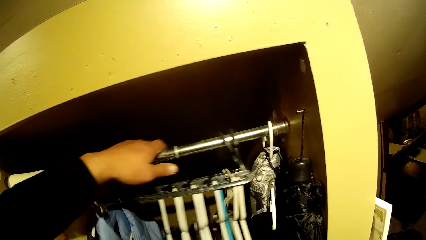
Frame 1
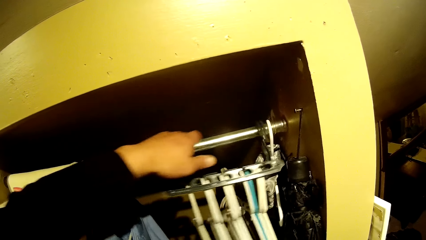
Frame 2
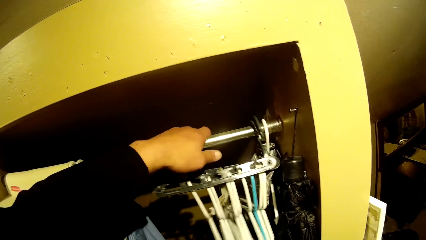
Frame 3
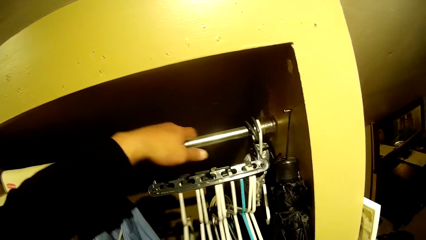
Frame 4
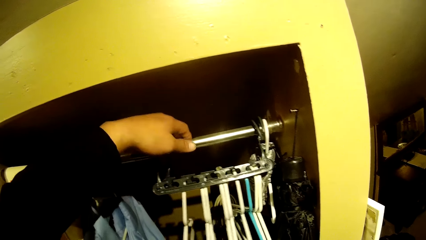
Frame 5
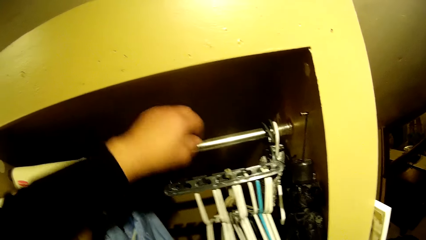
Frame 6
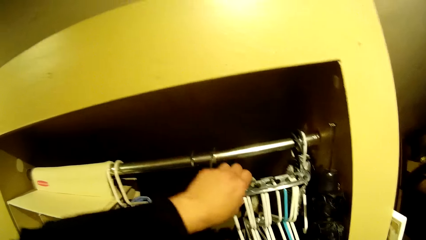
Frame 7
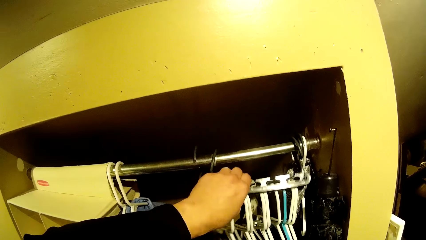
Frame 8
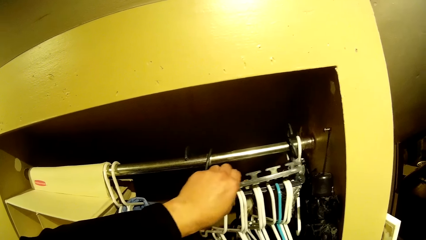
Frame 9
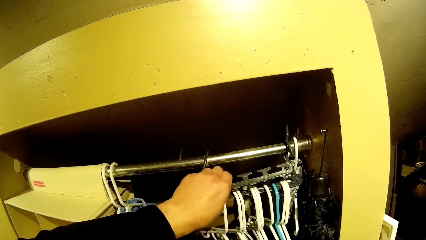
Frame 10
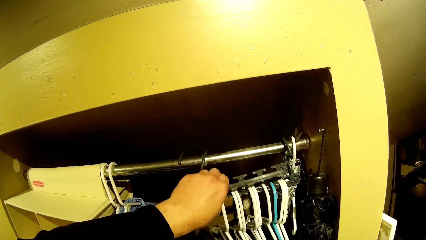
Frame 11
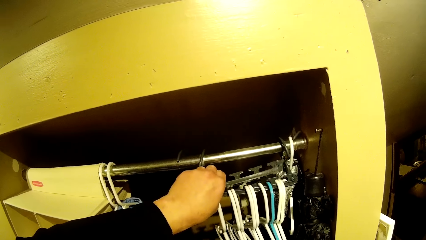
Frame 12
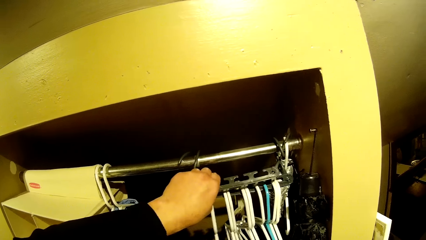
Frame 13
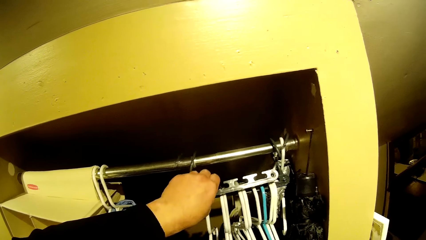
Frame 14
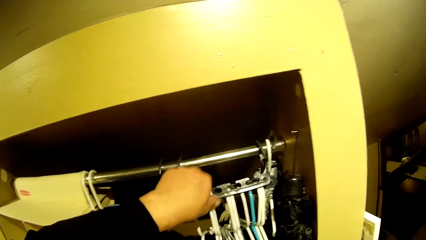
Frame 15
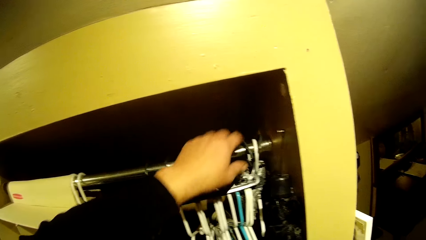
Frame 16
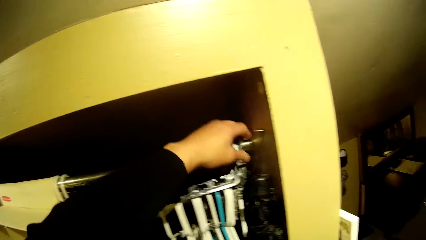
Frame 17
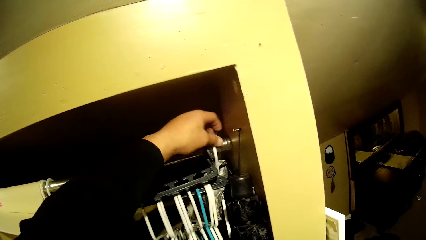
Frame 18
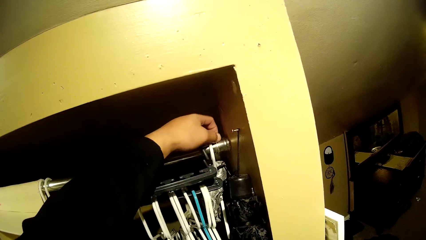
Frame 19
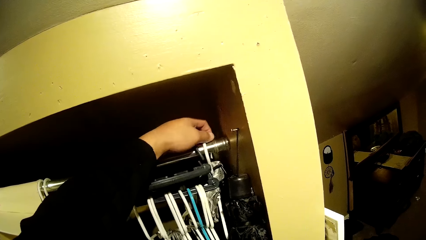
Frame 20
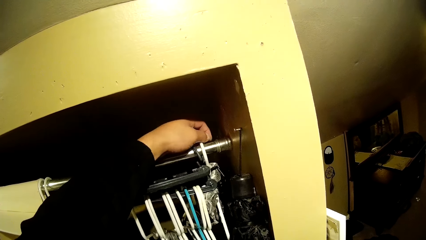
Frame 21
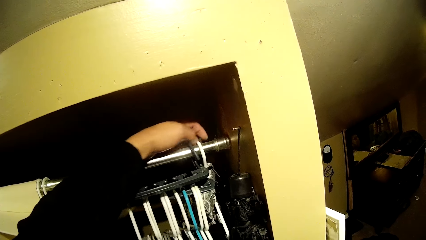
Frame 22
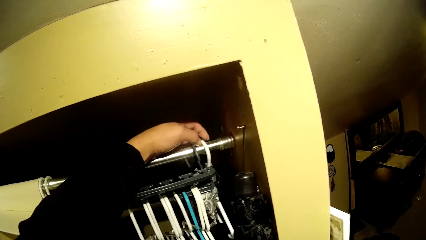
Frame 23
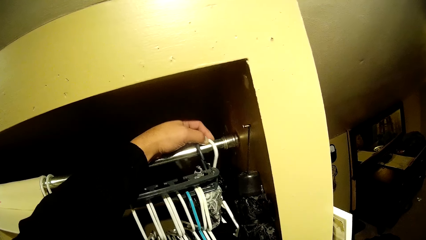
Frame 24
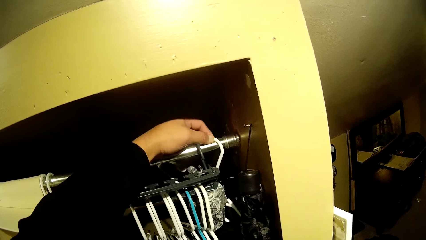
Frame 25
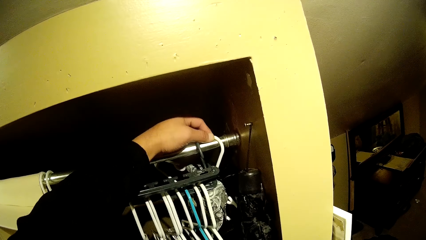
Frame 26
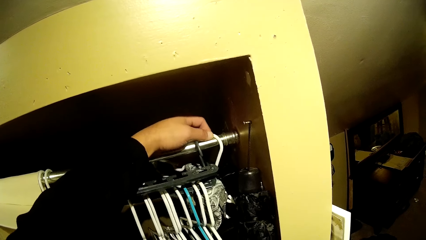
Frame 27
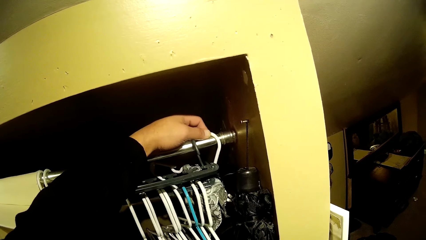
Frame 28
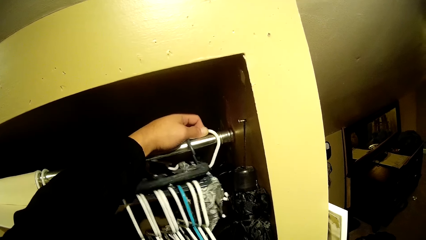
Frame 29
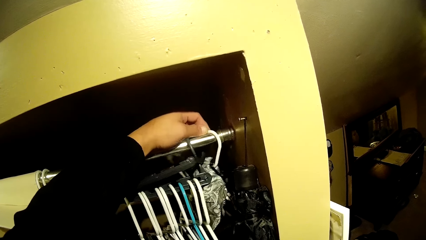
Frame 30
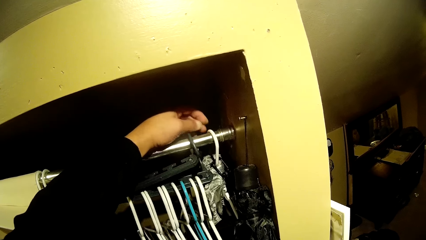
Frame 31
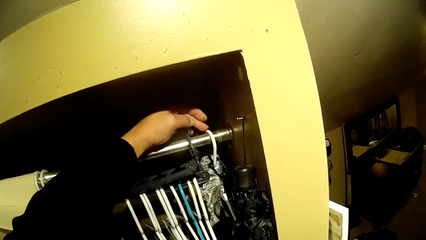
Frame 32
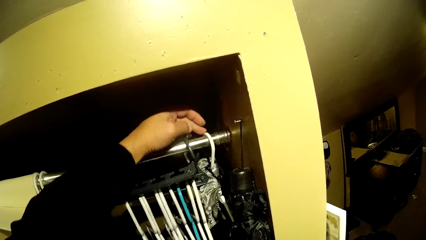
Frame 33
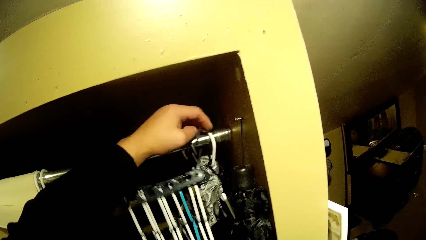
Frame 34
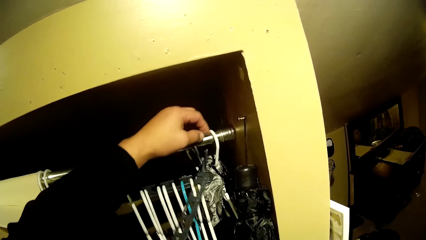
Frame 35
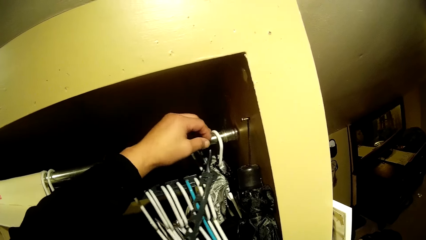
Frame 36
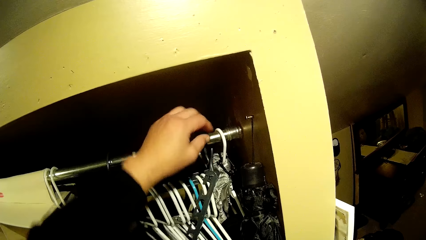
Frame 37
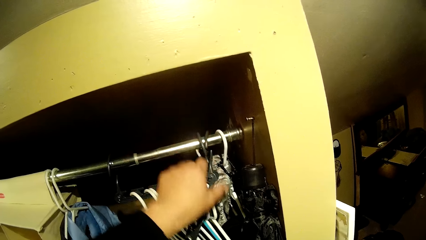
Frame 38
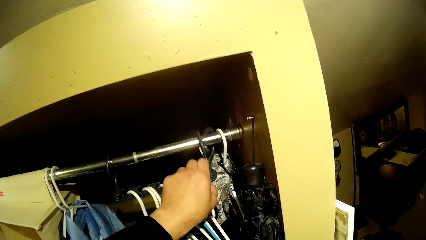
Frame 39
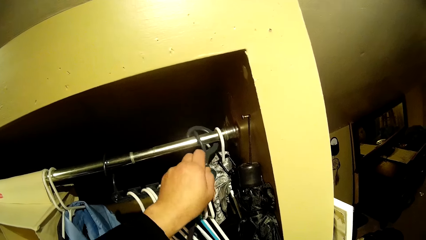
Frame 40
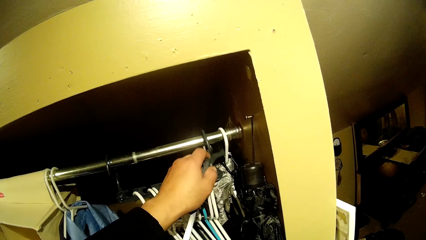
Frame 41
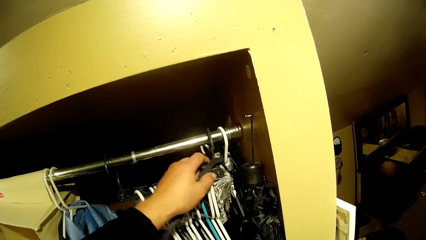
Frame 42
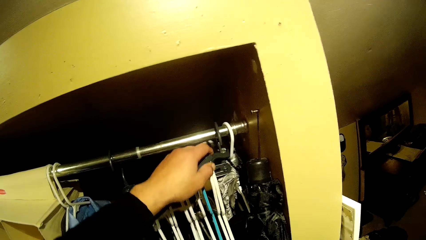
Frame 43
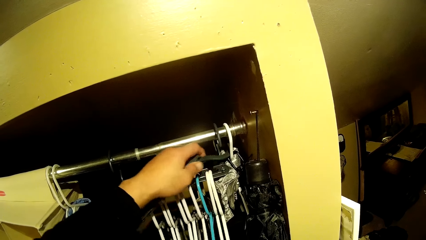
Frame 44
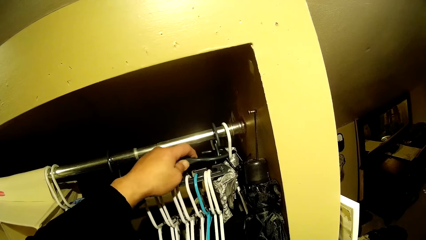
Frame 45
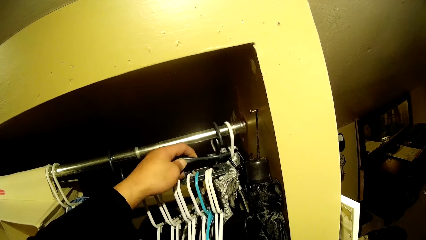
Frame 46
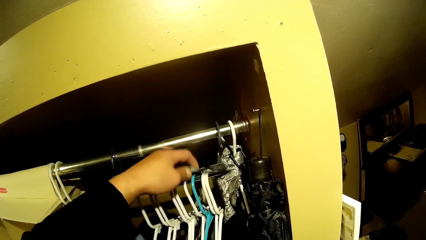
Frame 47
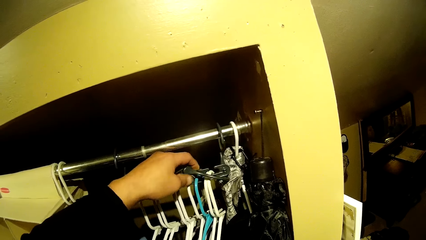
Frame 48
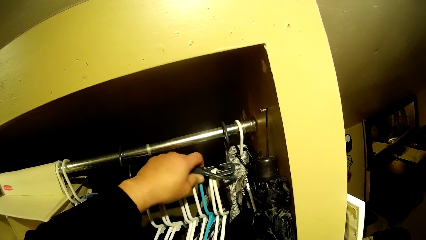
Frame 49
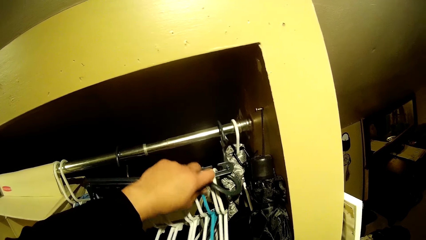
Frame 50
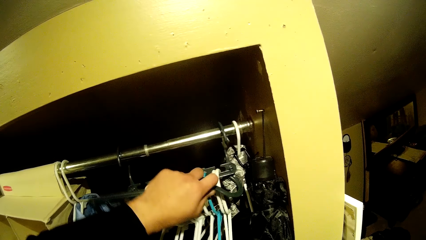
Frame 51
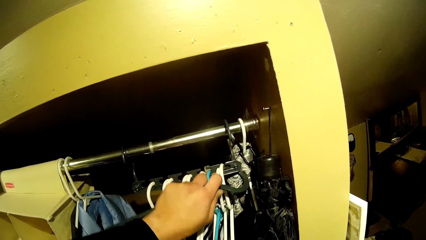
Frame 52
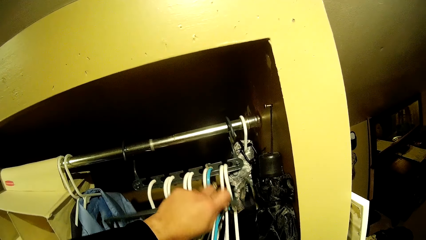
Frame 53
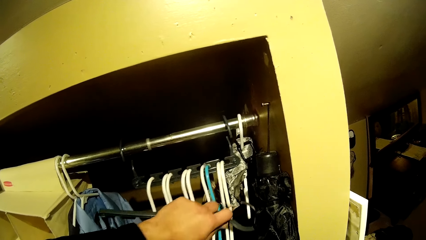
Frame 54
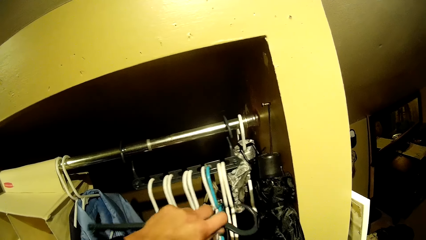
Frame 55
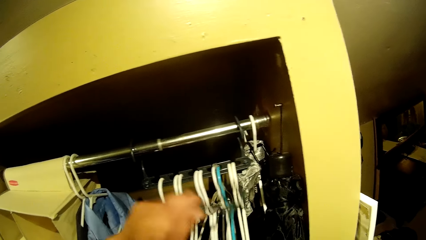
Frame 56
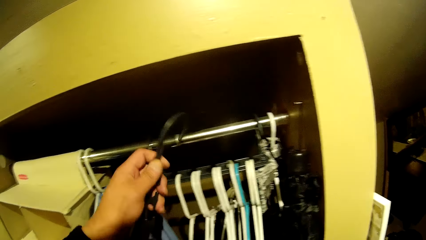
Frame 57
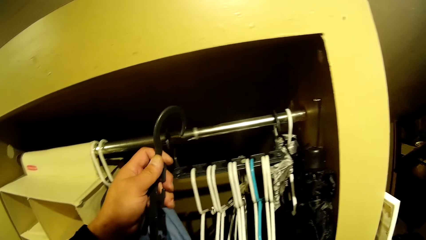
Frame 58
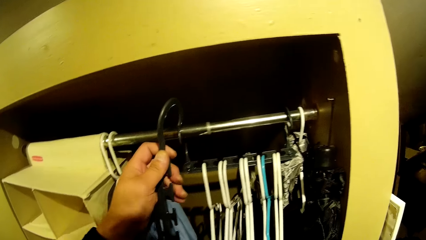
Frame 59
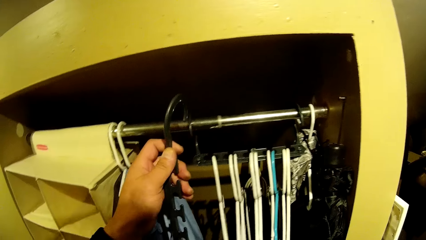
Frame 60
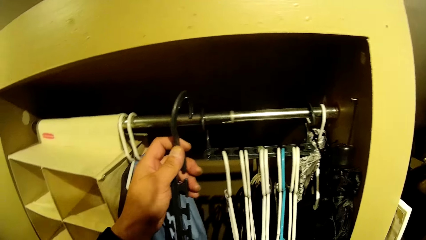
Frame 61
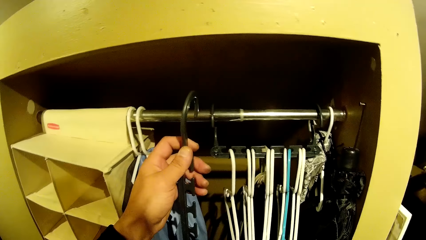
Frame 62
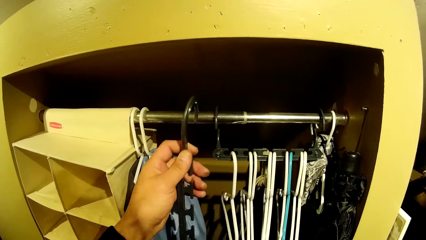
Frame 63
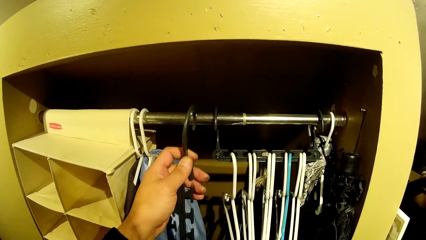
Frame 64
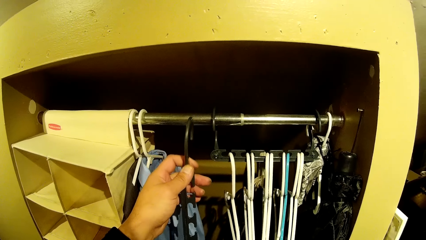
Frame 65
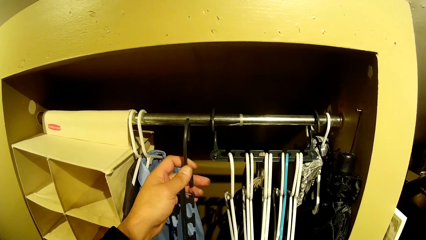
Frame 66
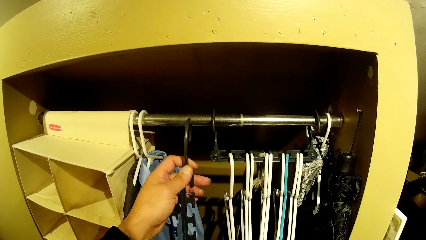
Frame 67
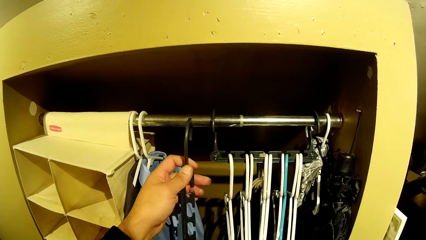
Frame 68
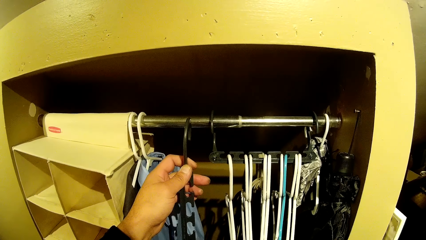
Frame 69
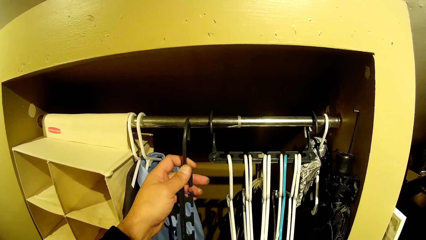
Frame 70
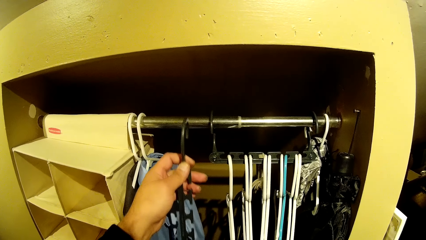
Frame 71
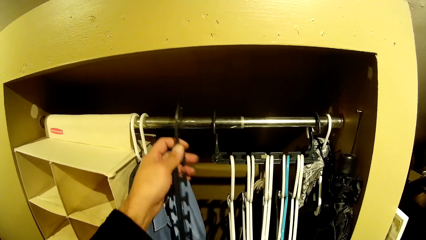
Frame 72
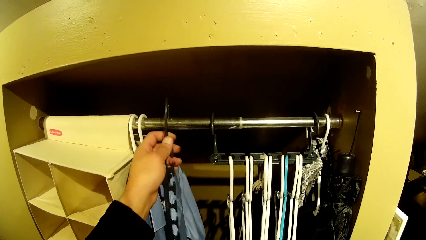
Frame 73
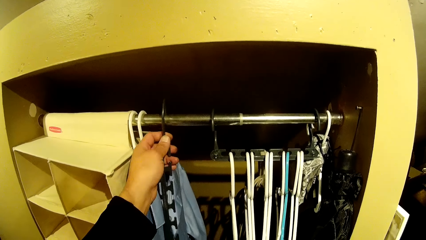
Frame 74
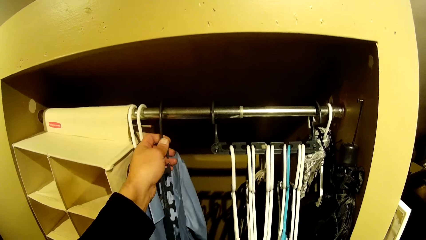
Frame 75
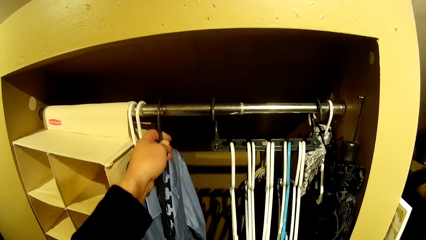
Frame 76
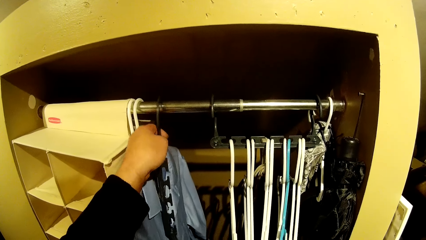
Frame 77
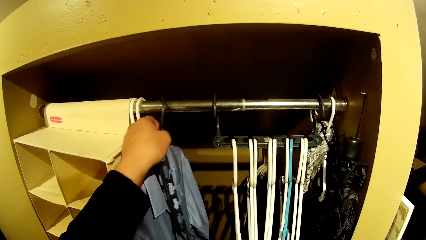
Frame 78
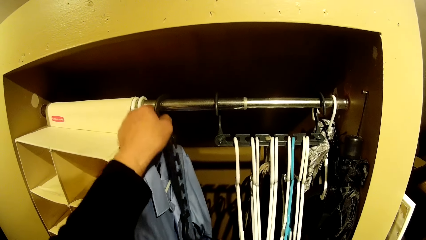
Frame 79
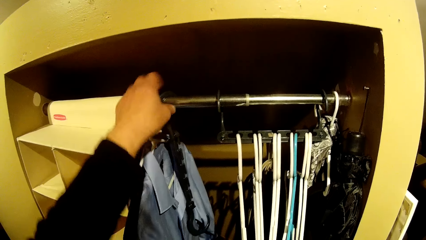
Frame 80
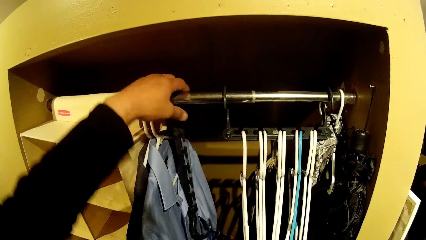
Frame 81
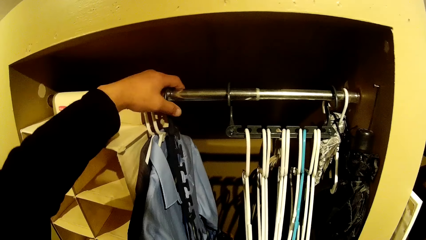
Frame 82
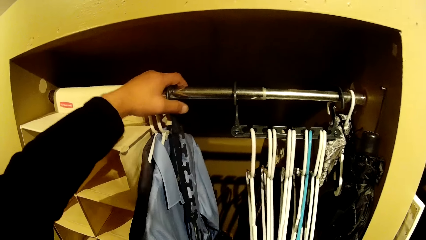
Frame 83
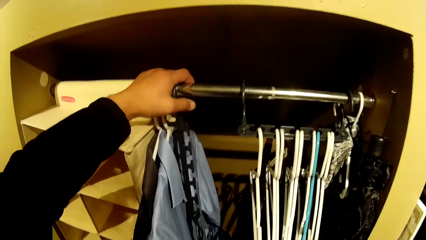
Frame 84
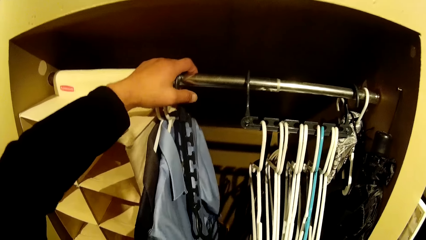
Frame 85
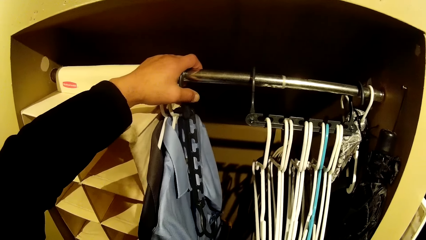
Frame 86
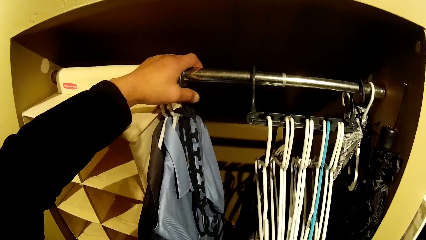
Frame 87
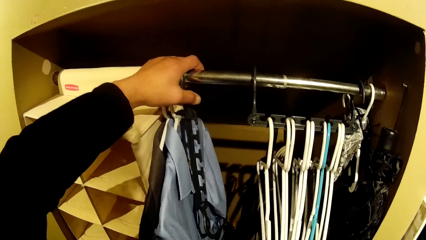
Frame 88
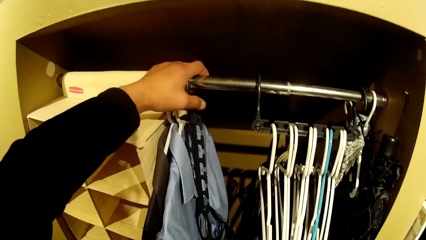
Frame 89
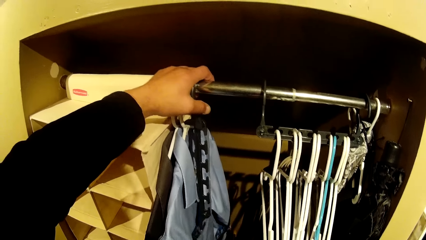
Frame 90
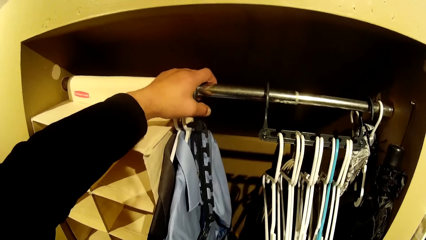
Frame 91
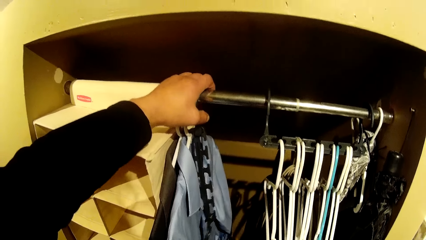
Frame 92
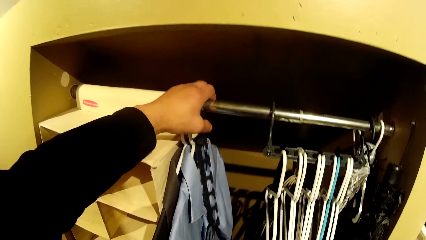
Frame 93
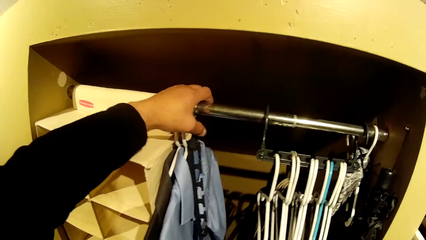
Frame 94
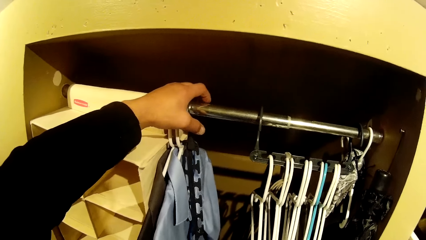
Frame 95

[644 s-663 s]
The camera wearer moves the hanger holders with his left hand. He removes the hanger holder from the wardrobe with his left hand. He hangs the hanger holder in the wardrobe with his left hand.
